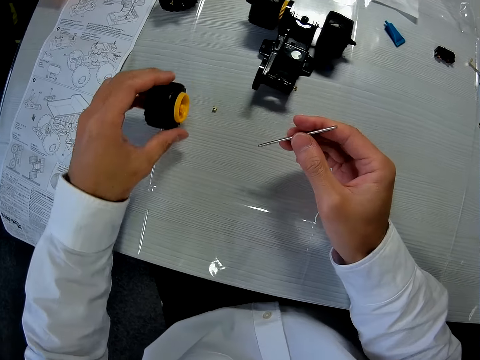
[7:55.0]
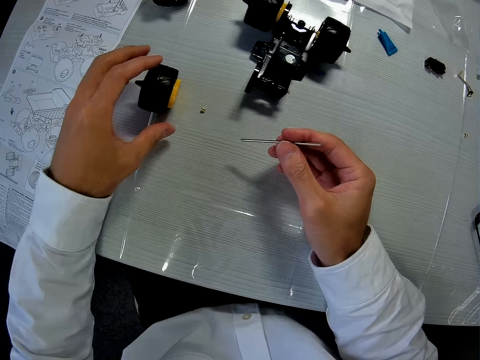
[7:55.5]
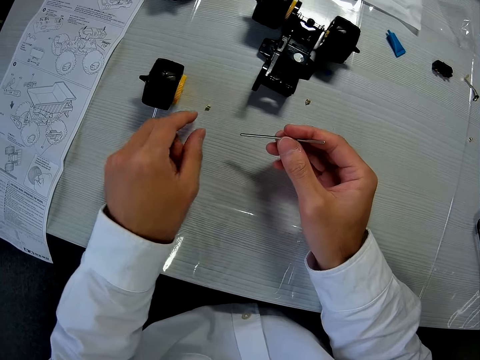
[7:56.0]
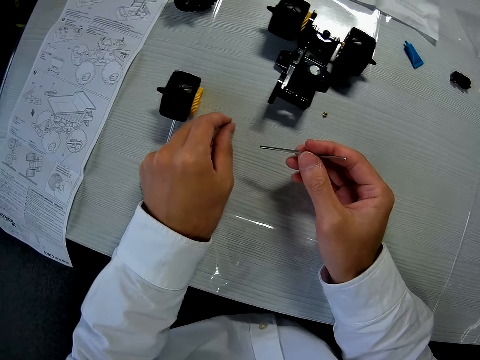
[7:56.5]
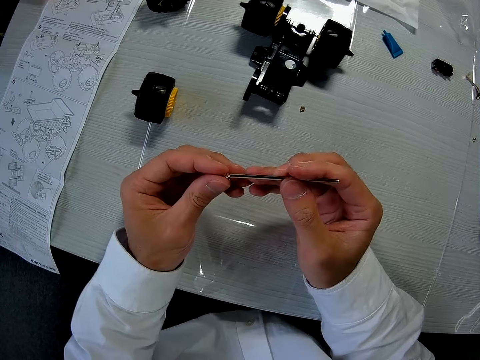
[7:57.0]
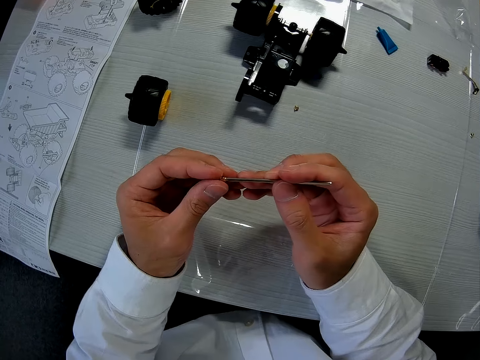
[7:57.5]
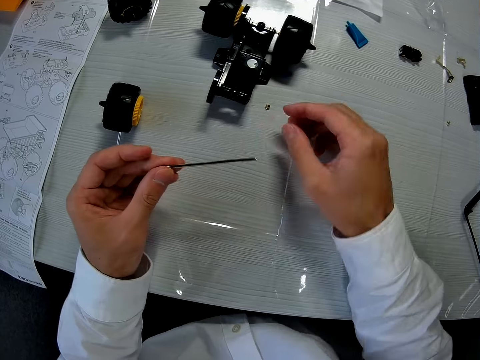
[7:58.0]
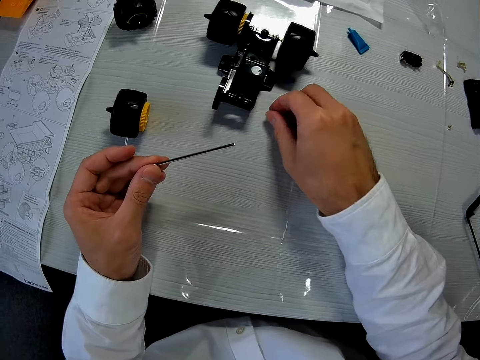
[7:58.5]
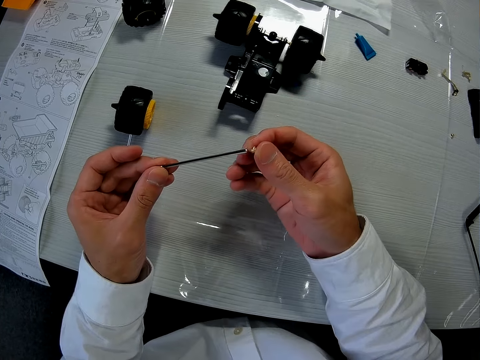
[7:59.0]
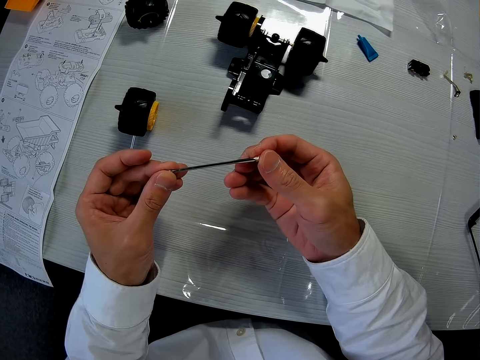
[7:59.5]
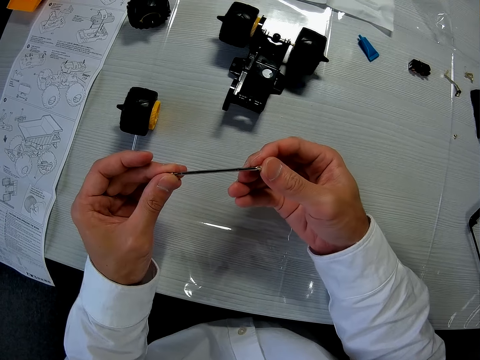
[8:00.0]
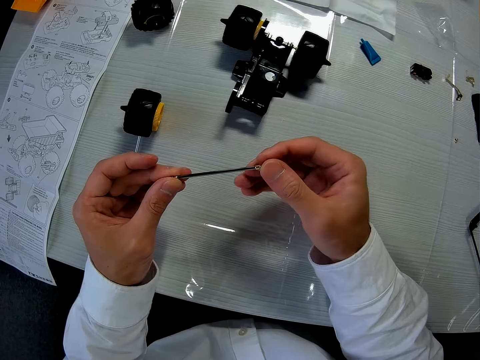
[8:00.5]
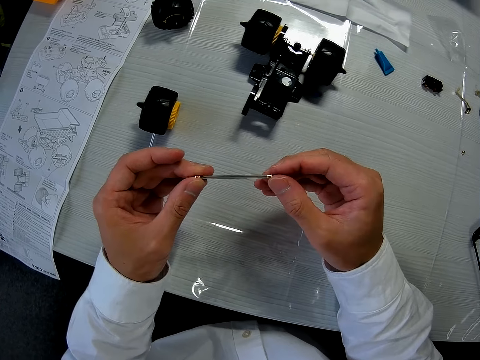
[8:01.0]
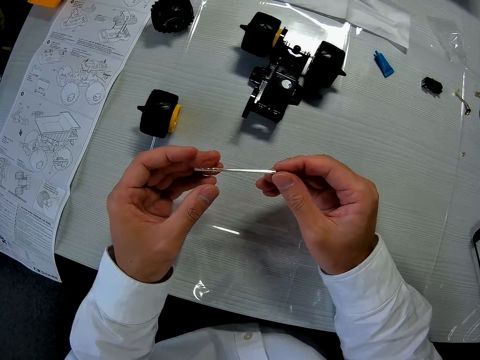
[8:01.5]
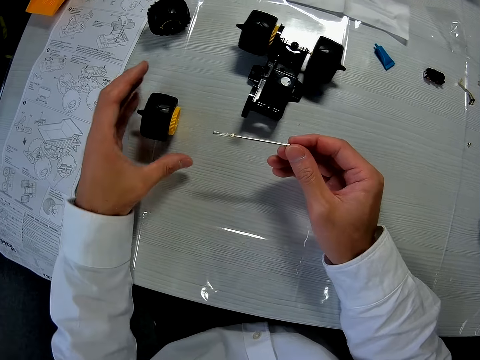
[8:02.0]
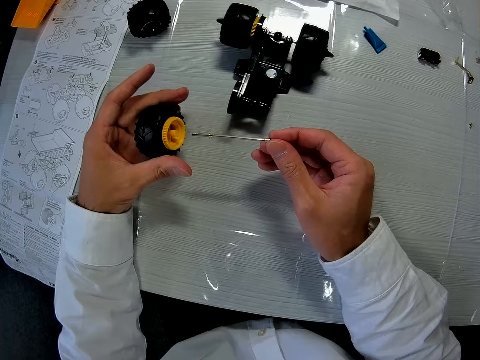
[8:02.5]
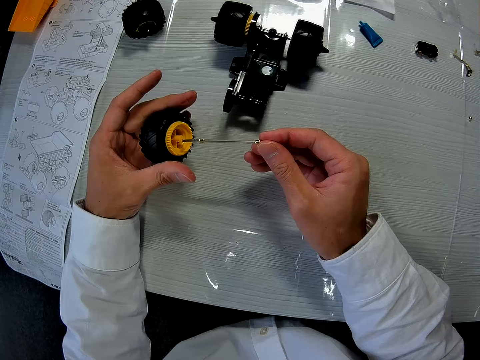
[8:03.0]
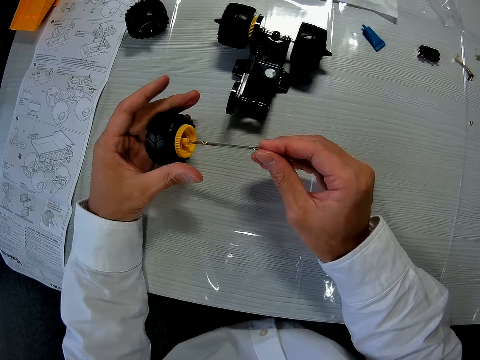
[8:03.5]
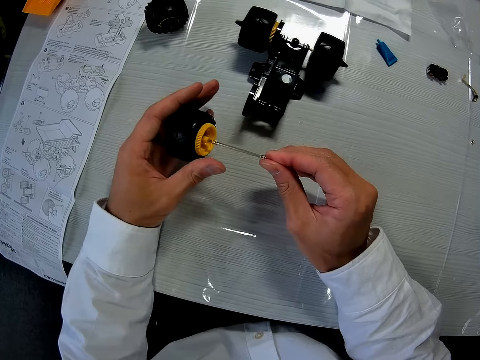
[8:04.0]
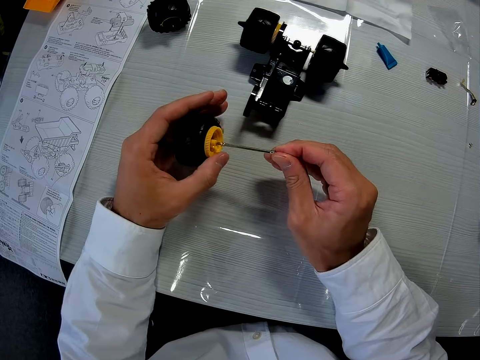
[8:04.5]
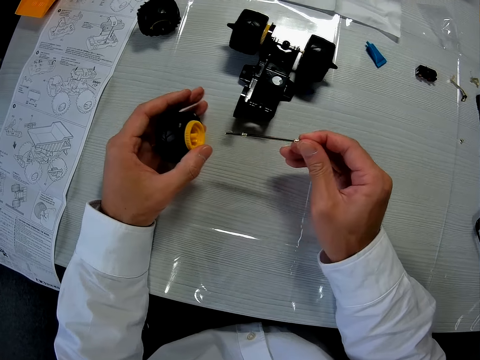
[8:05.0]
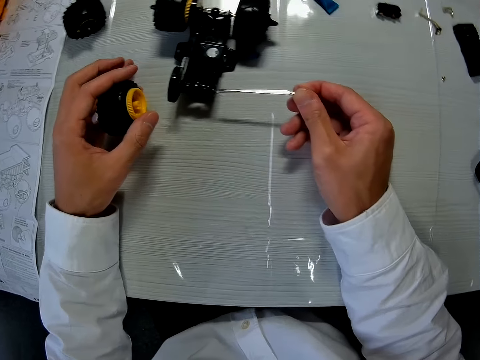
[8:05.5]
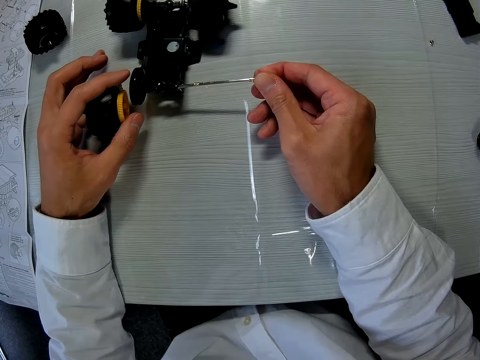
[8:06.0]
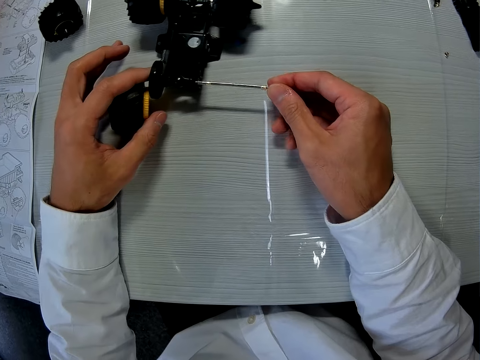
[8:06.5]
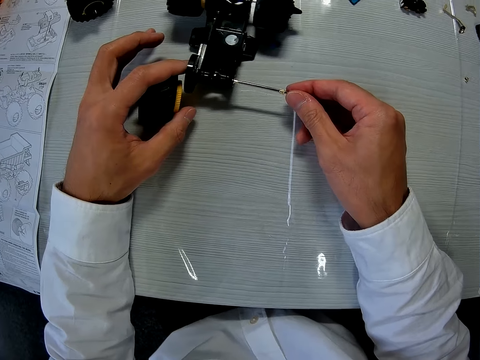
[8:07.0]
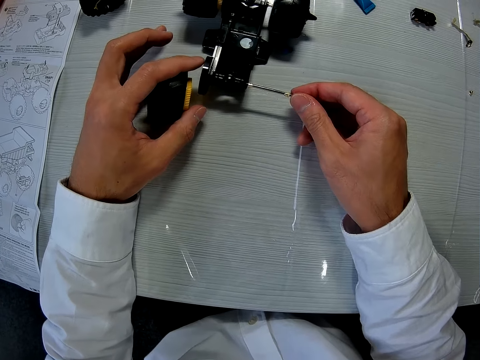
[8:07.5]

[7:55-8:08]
The camera wearer holds something and the wheel. They drop the tire on the table. They pick up a washer from the table. They put the washer in the metal rod. They fix the tools. They pick up another washer from the table. They fix the tools. They put the washer in the metal rod. They pick up the tire from the table. They place the tools in the wheel. They put the tire in the metal rod. They pull out the metal rod from the tire. They hold the wheel and the tools. They put the metal rod in the mechanism. They place something in the tool.

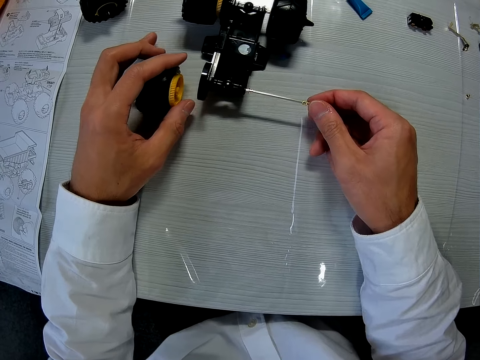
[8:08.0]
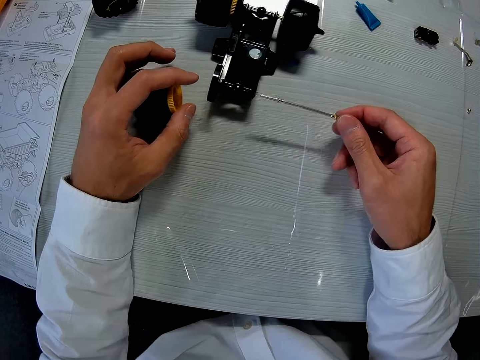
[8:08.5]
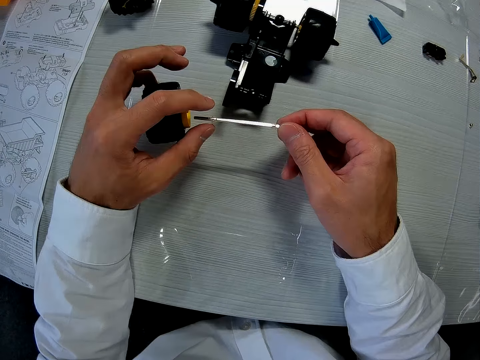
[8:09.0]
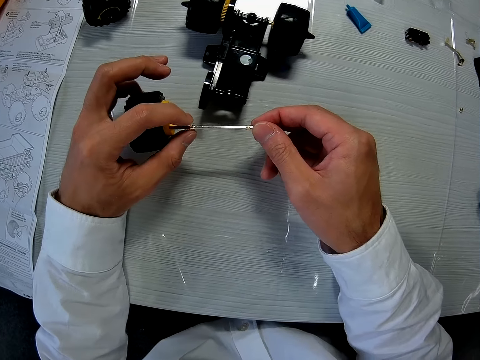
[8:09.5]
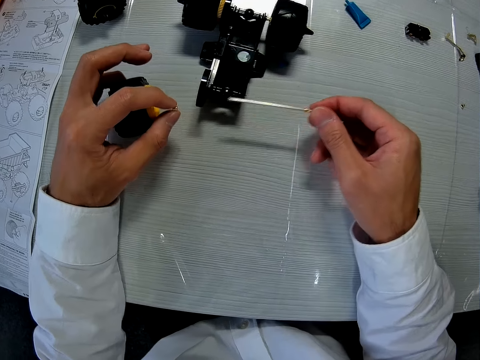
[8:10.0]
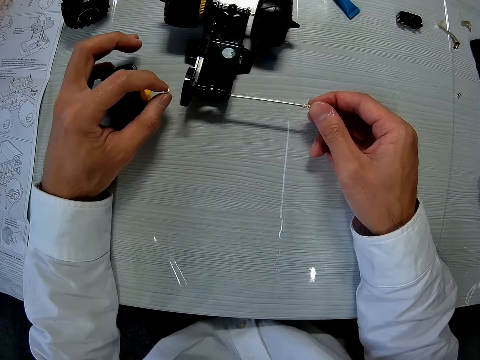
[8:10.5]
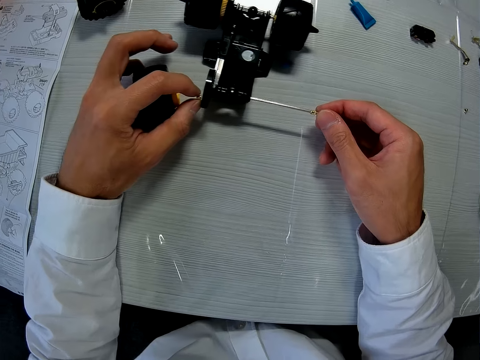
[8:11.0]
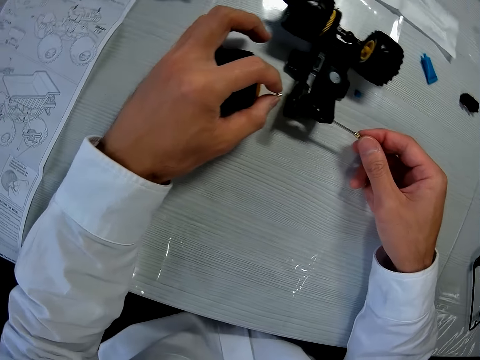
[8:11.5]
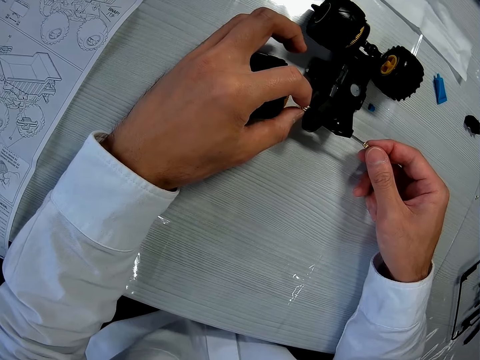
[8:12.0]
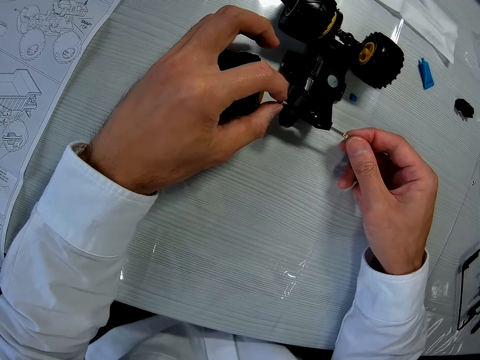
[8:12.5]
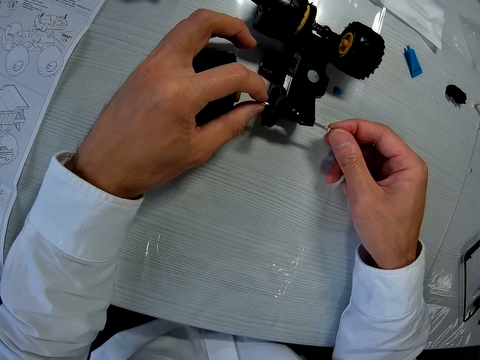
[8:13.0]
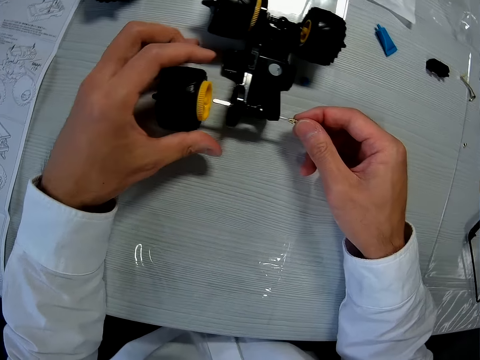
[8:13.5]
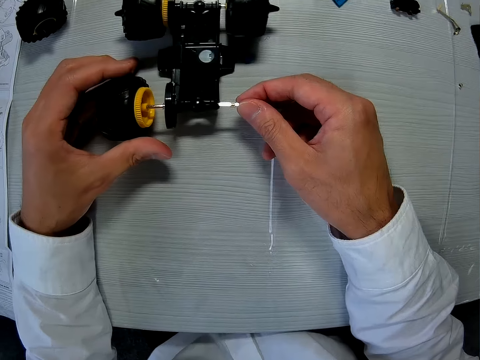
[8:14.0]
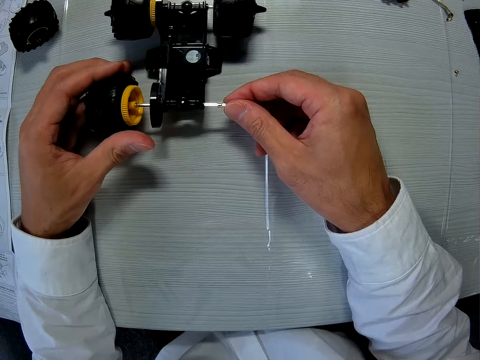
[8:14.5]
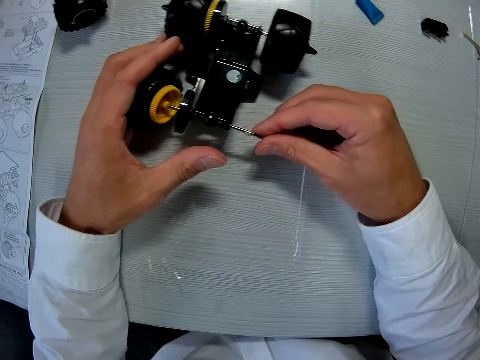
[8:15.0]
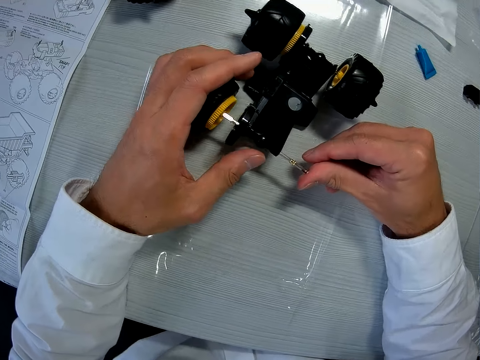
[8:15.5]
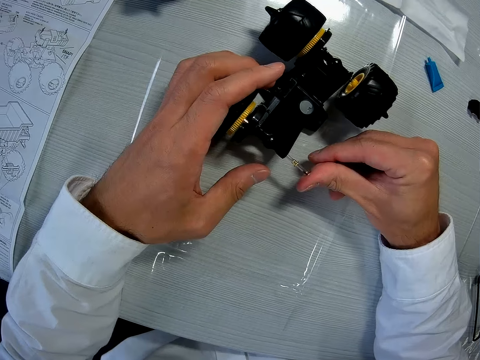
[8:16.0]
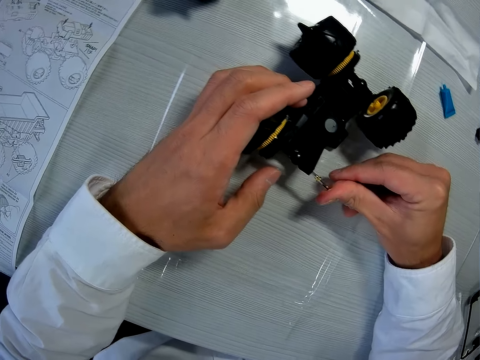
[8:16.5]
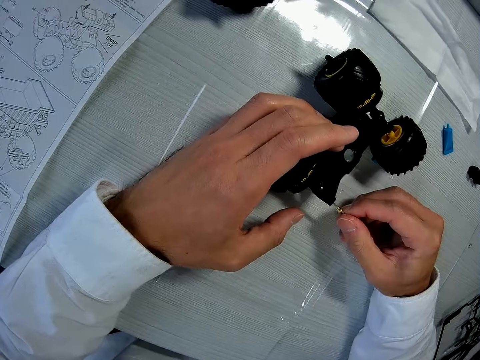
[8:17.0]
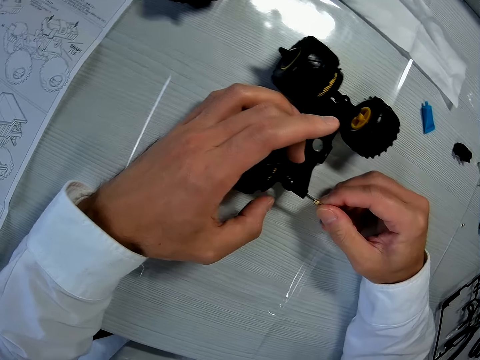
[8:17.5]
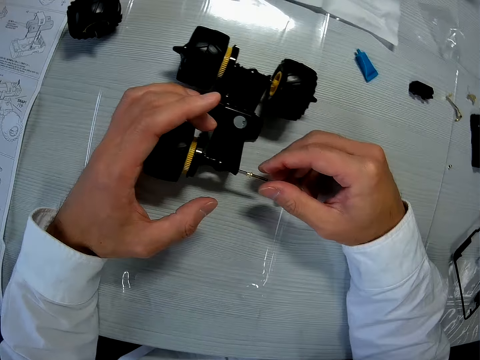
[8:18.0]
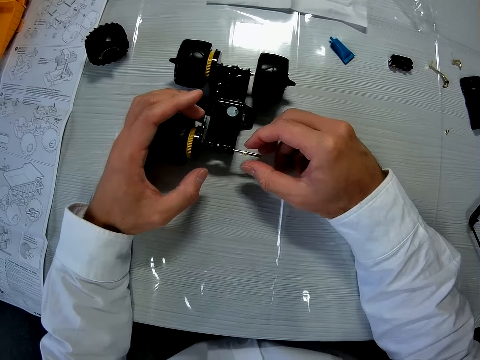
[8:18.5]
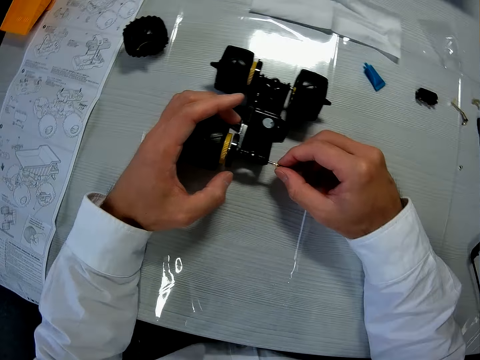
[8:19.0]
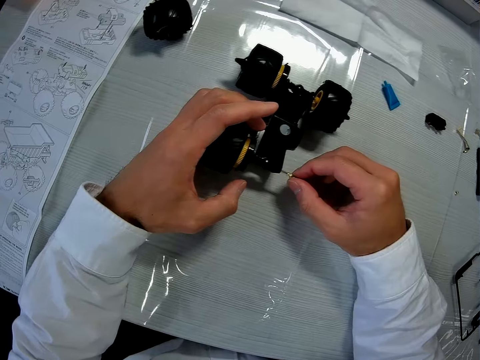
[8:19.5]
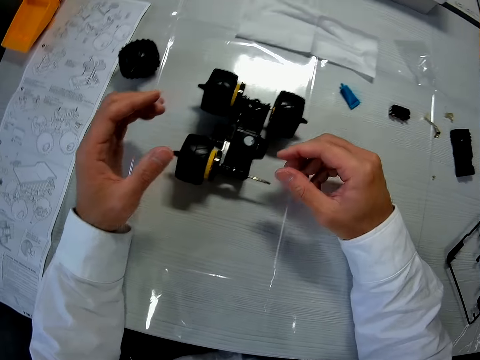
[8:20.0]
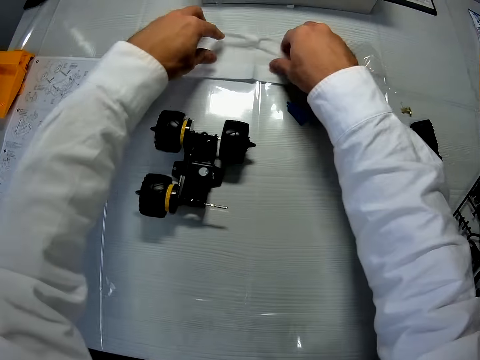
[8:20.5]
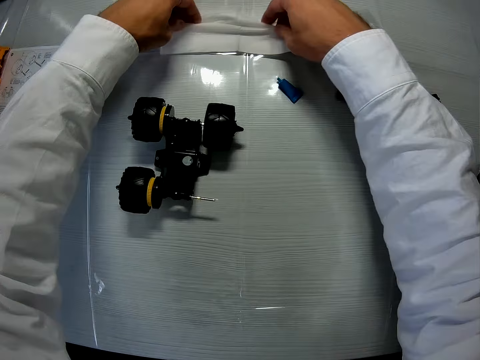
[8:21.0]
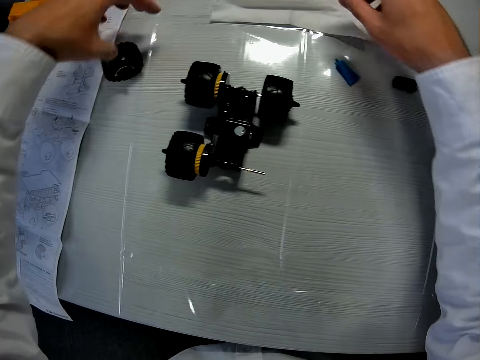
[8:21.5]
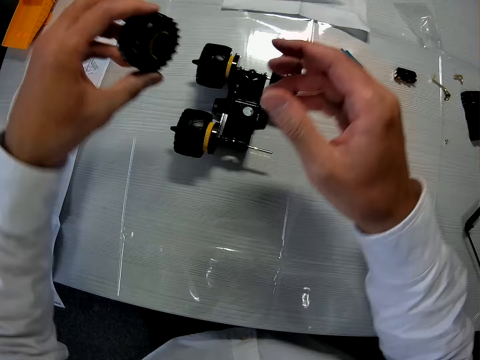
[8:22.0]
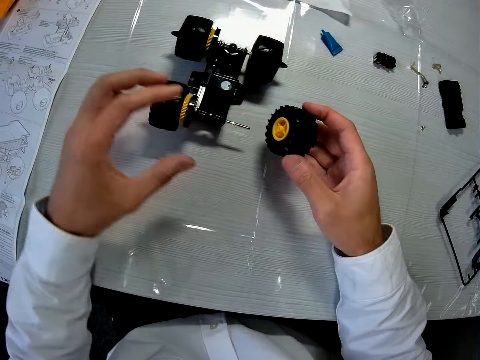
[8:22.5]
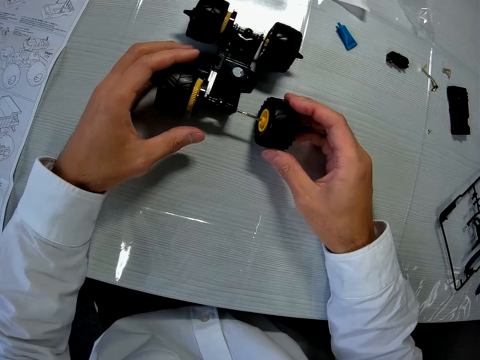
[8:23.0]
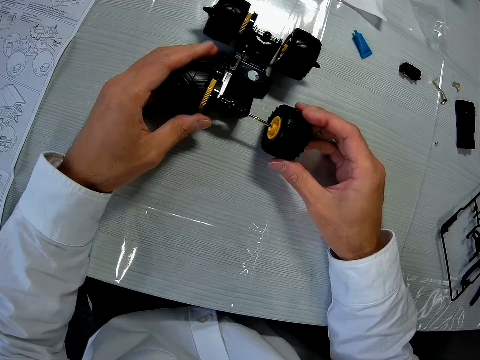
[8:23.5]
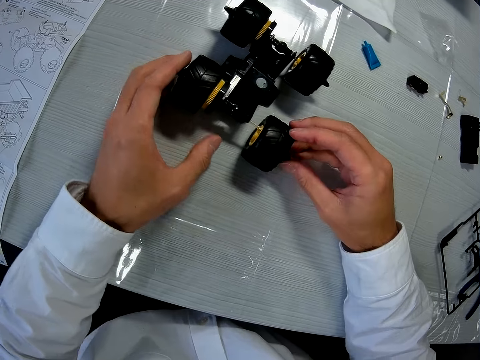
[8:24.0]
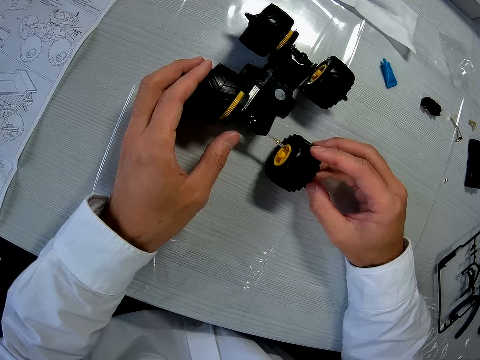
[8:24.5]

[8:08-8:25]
The camera wearer pulls the rod out of the mechanism. He holds something. He removes a washer from the metal rod. He holds something. He puts the rod in the metal rod in the mechanism. He puts the washer in the metal rod. He fixes the tire on the metal rod in the fixed part of the toy car. He cleans his hands with a white handkerchief on the table. He picks up another tire from the table. He holds the wheel. He transfers the tire to his right hand. He fixes the tire in the metal rod on the fixed toy car.
